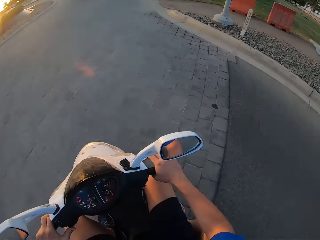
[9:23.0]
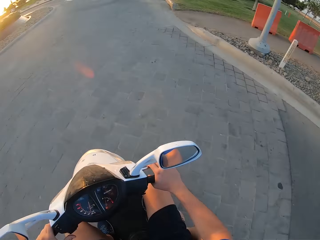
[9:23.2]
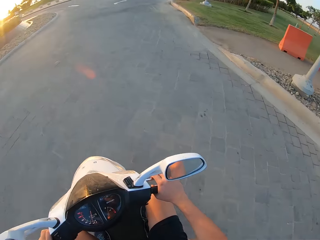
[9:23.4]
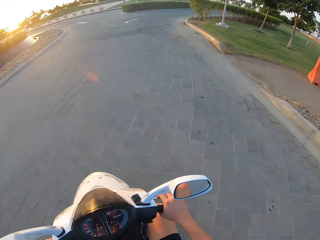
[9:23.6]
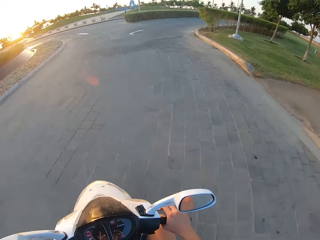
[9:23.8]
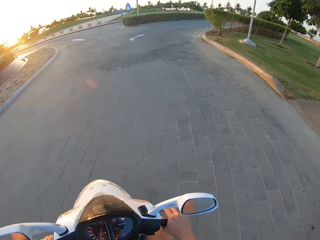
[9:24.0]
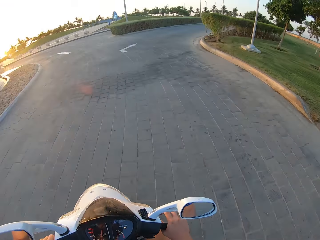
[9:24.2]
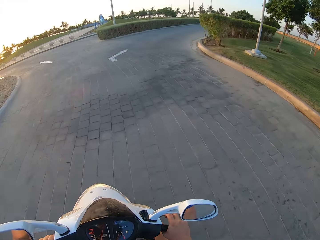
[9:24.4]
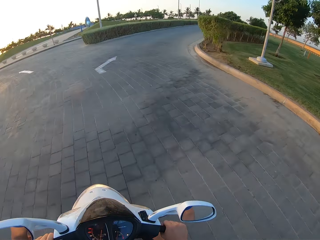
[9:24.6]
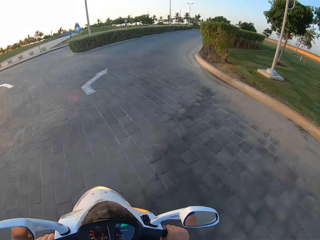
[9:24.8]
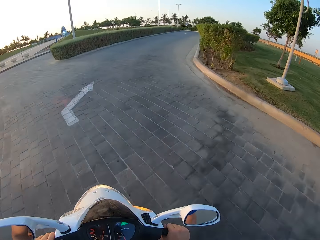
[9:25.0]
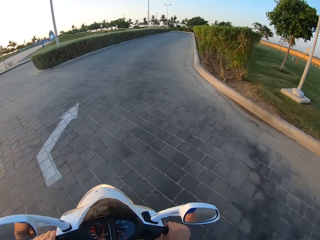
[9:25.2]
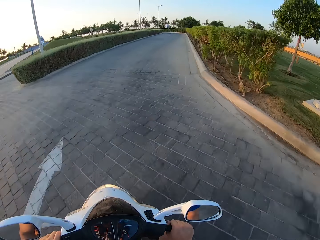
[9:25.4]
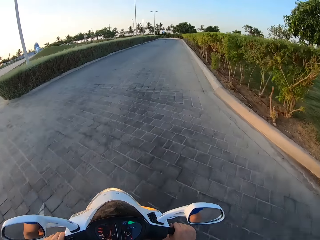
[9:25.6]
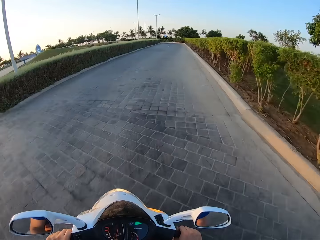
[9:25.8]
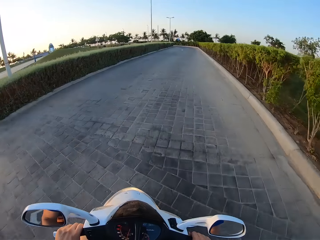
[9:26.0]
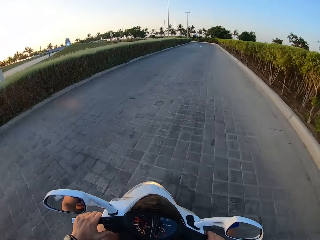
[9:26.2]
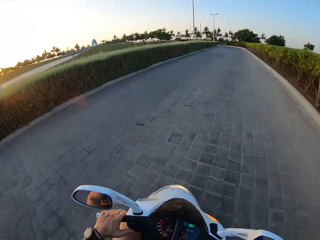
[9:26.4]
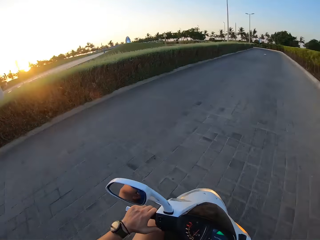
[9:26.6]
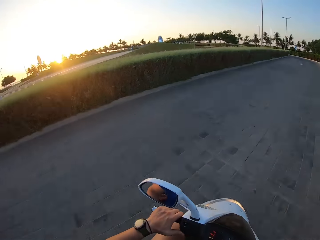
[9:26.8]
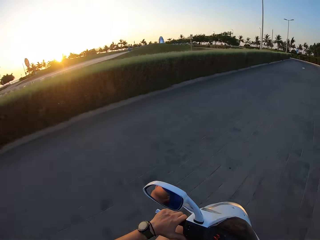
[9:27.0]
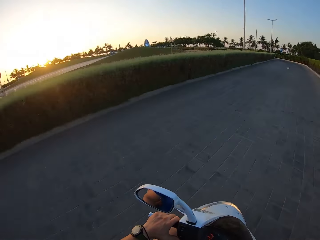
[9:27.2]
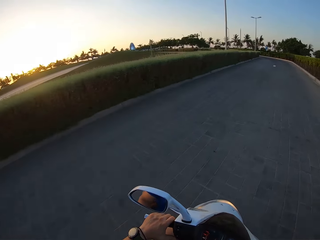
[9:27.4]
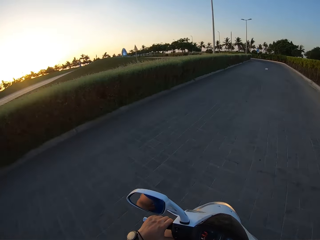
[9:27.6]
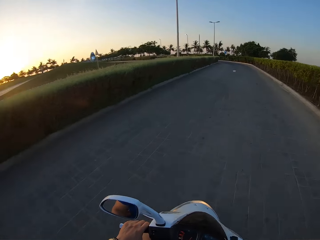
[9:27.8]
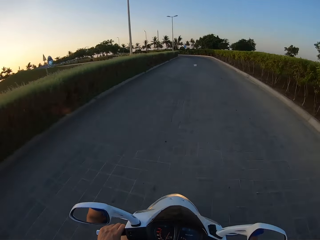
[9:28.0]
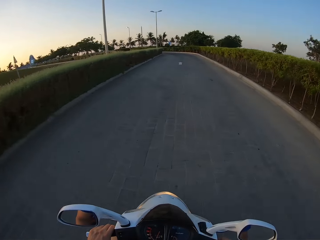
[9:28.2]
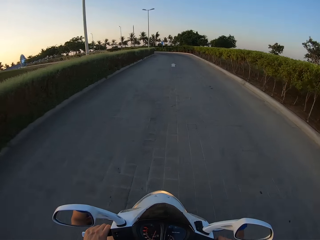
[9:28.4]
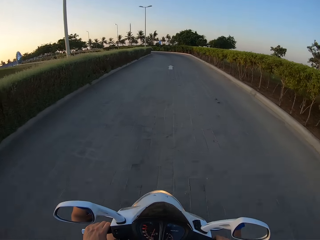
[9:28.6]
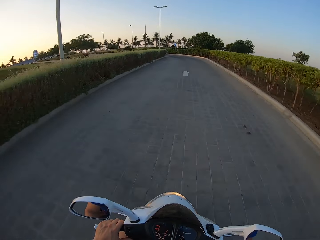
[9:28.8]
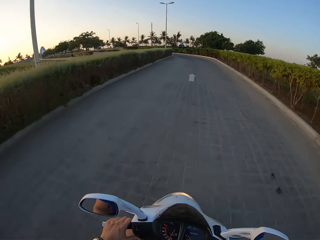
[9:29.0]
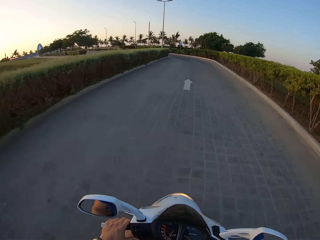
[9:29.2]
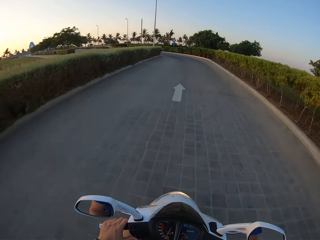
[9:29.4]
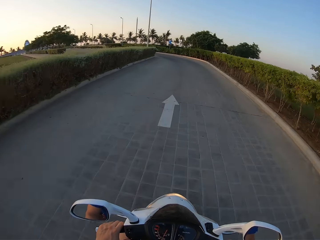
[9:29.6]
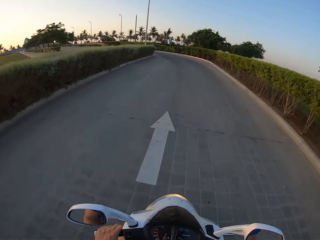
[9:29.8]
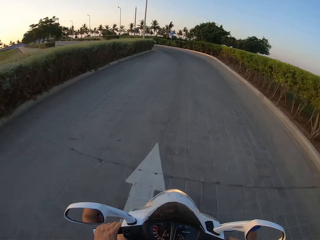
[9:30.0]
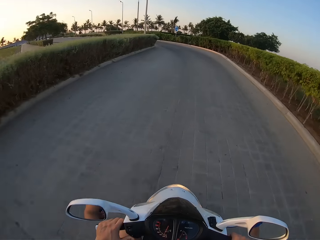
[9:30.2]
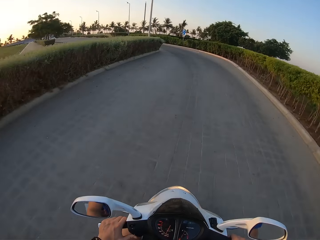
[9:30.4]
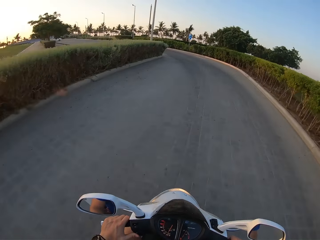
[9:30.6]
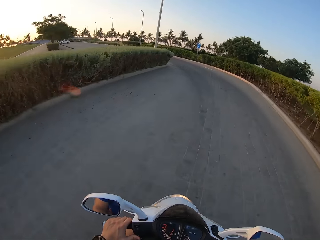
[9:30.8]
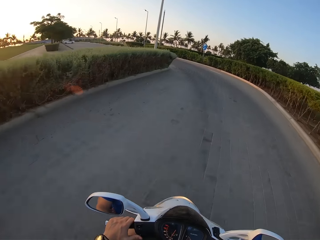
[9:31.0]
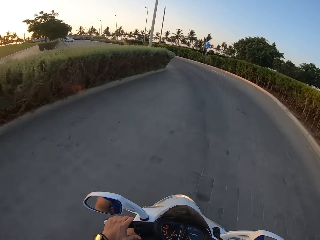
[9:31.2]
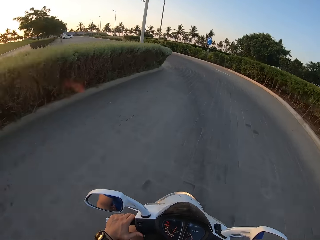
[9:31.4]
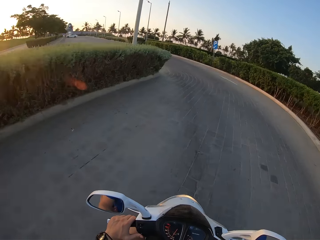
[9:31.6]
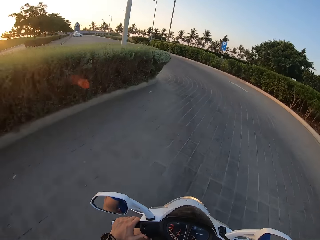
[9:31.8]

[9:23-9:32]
The camera wearer turns to the right side of the road. They ride along the road.

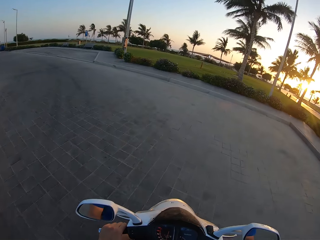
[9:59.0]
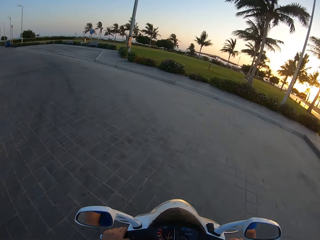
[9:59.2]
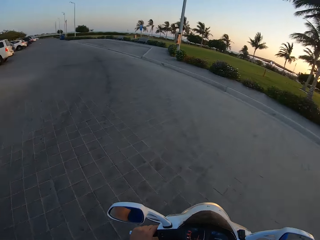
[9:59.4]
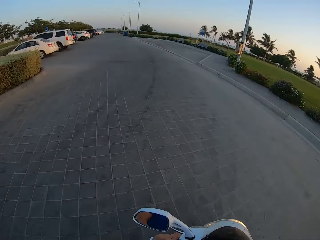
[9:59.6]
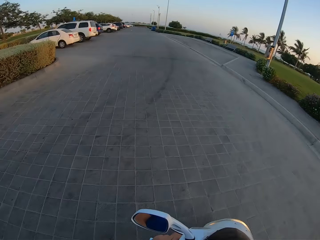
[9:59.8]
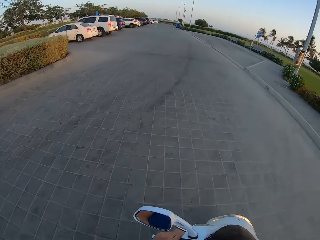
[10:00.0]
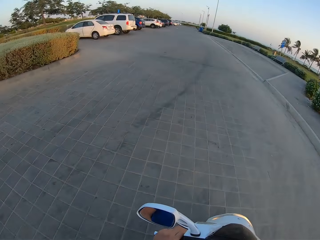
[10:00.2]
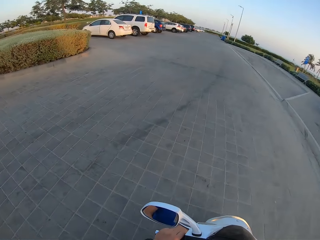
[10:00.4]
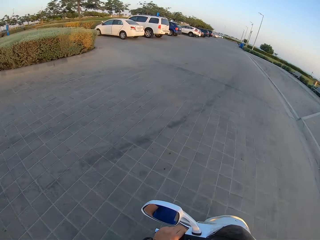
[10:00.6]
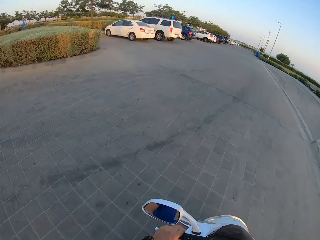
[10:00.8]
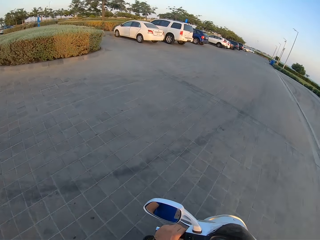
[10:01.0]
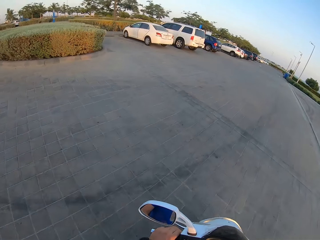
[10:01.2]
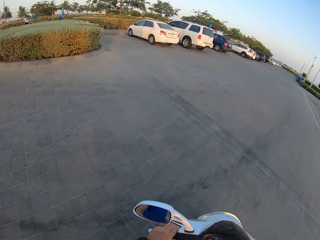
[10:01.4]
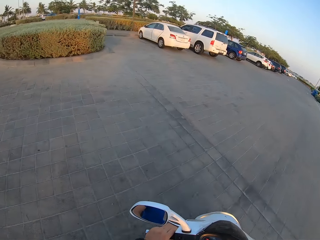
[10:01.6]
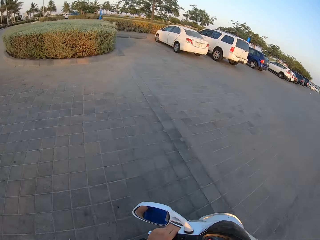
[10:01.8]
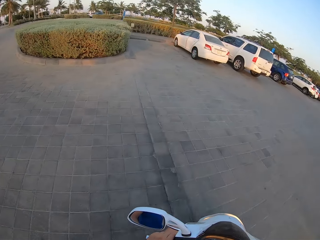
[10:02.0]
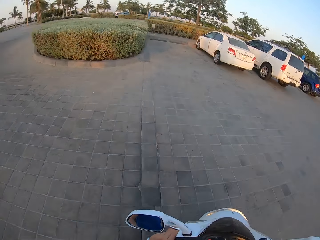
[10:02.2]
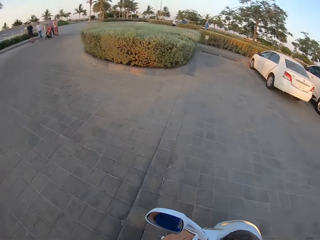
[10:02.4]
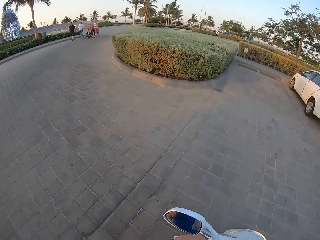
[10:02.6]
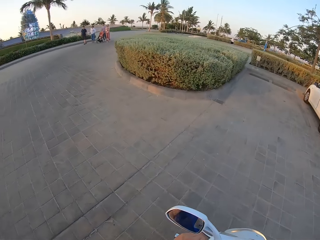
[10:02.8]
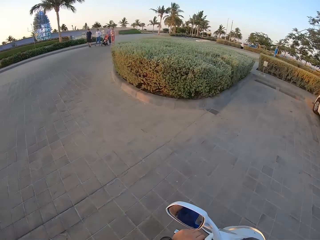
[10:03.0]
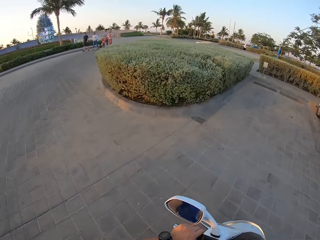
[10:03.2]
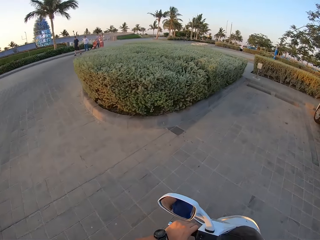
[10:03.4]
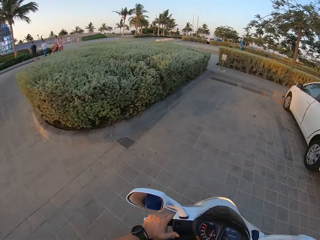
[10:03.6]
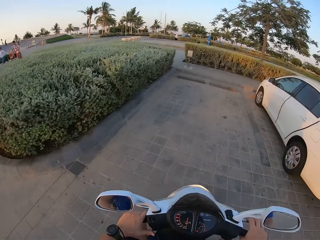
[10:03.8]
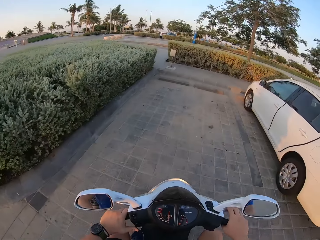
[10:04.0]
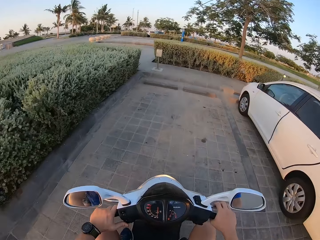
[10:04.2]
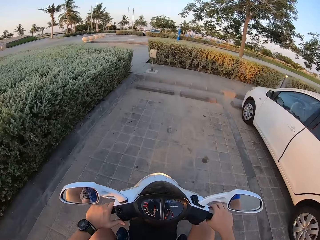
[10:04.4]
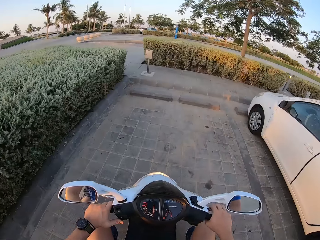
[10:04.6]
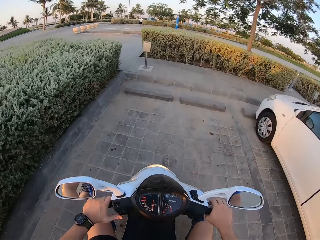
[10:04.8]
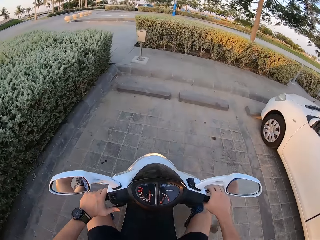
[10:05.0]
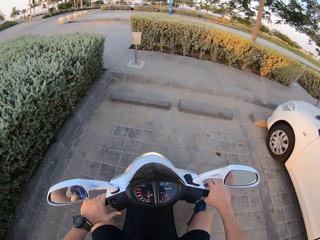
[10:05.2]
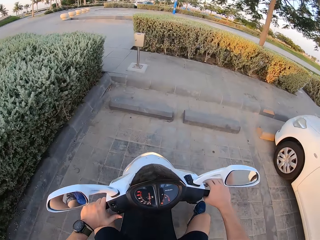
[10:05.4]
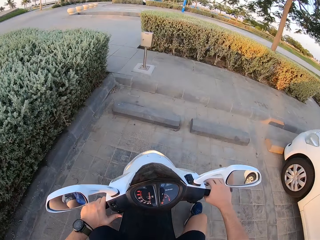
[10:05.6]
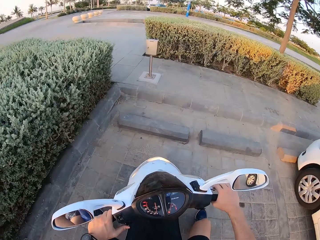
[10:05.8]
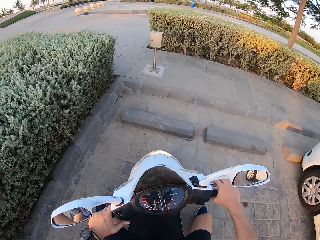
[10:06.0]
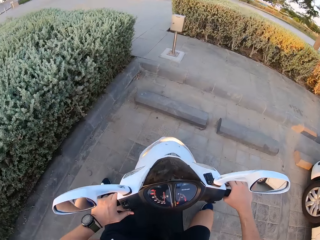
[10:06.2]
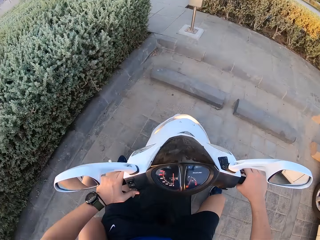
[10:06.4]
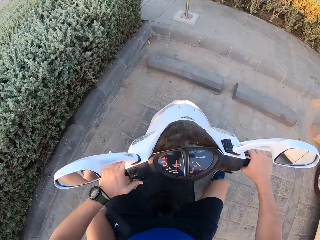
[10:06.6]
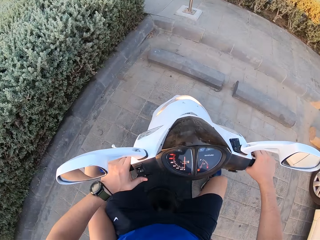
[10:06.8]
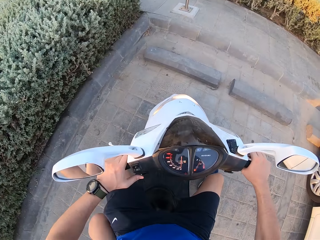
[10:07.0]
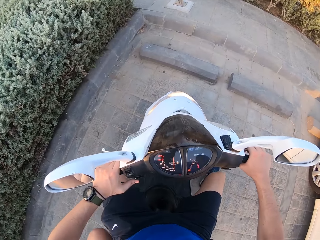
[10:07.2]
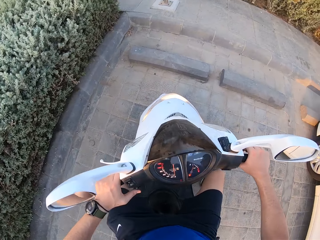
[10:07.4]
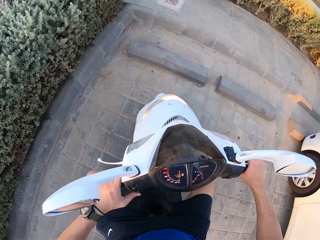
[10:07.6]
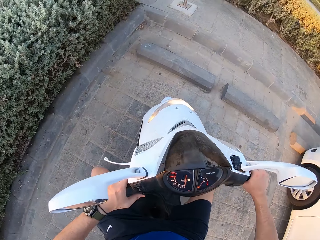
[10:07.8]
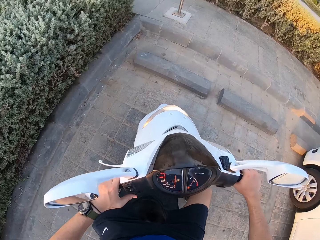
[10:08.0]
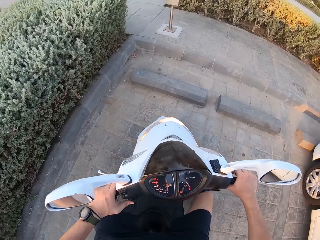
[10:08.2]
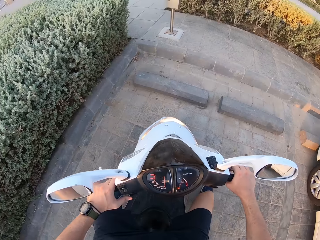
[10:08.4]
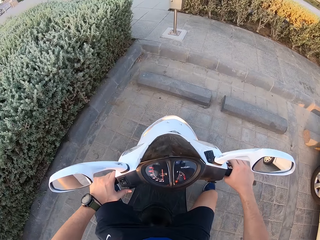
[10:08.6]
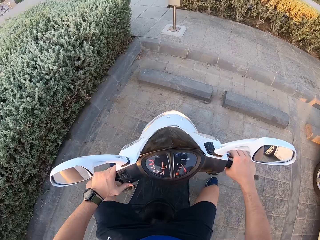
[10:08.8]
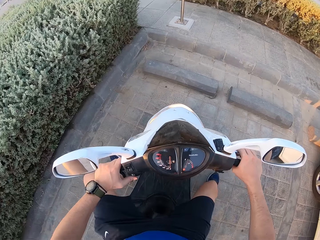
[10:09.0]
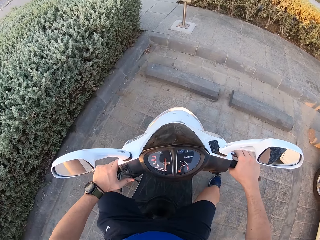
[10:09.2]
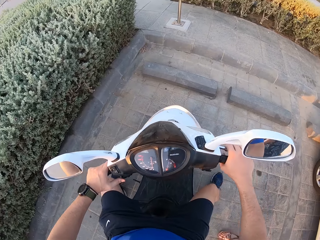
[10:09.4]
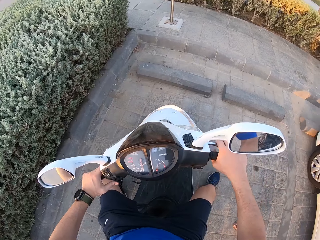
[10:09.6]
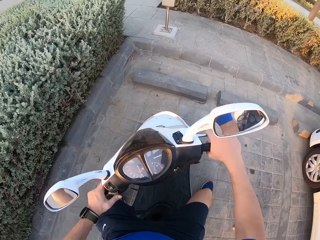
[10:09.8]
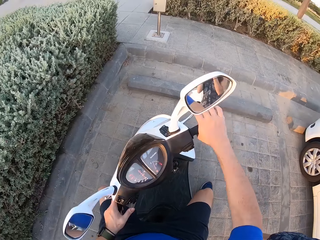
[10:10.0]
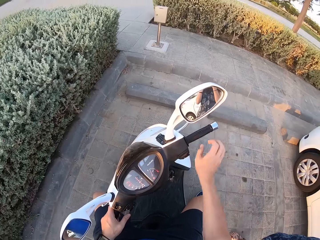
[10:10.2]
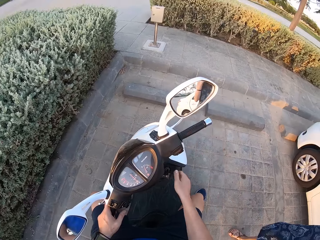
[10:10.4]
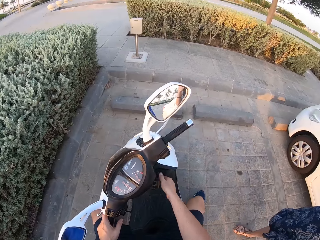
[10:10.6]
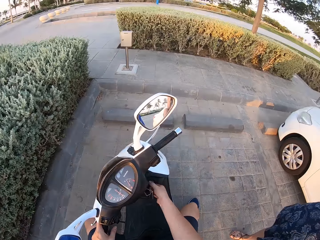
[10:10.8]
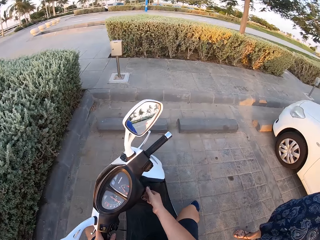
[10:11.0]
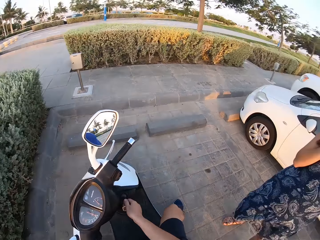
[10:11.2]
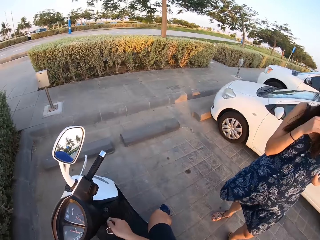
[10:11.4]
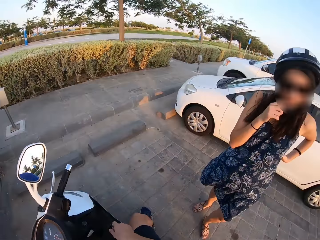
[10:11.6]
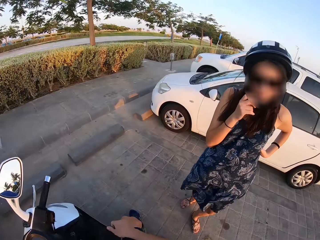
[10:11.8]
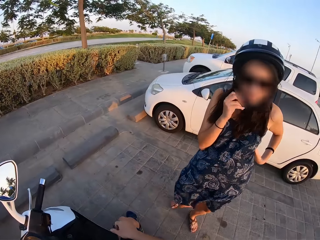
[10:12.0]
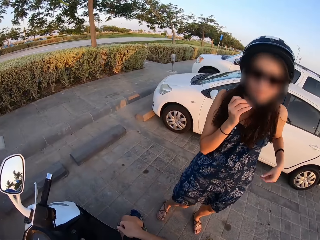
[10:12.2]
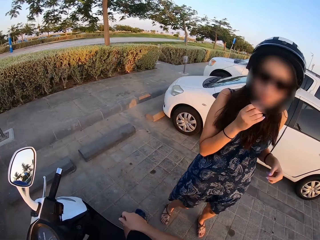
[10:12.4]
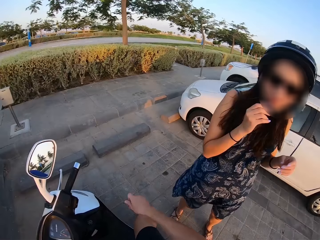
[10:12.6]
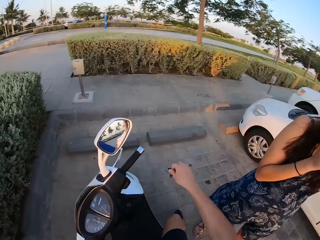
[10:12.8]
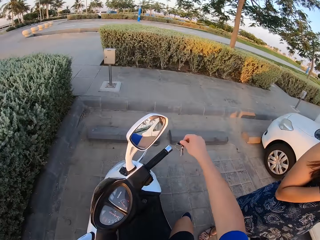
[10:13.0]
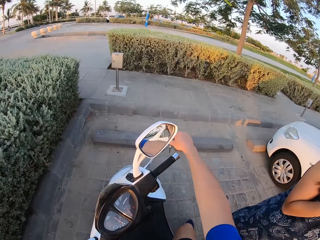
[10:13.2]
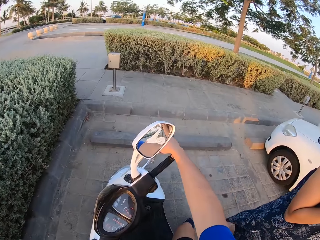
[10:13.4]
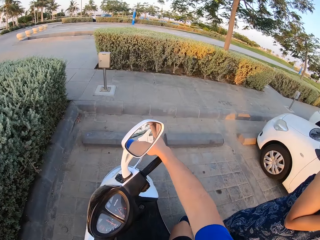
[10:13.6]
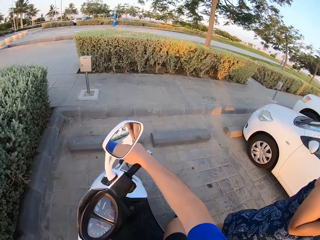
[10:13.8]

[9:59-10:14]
The camera wearer turns to the left side of the road. They ride along the road. A person stops. The camera wearer parks the motorcycle. They remove the key from the motorcycle.
